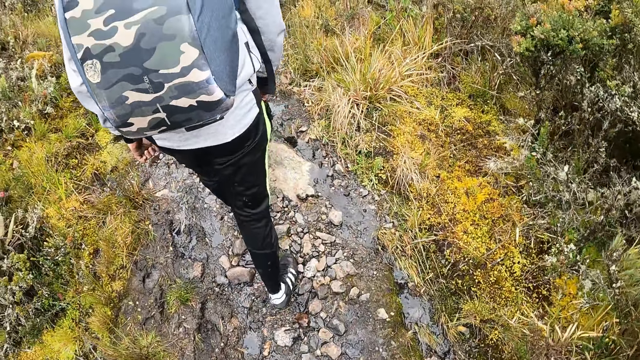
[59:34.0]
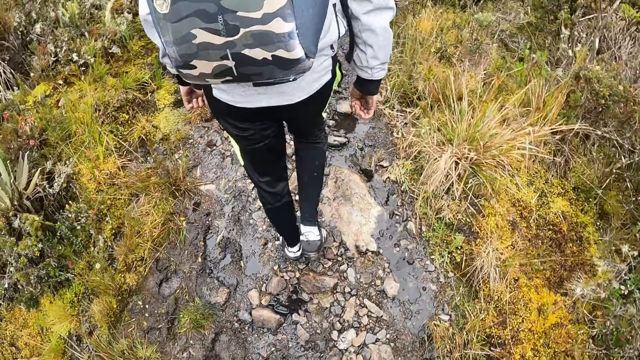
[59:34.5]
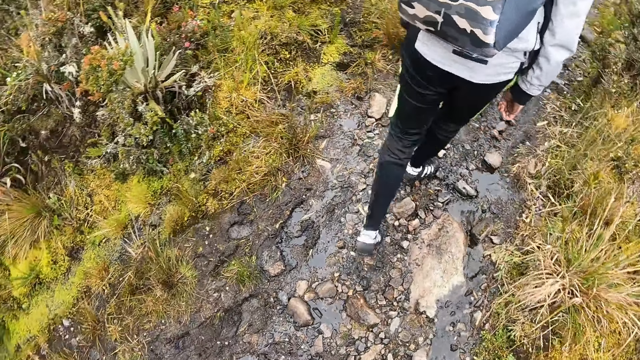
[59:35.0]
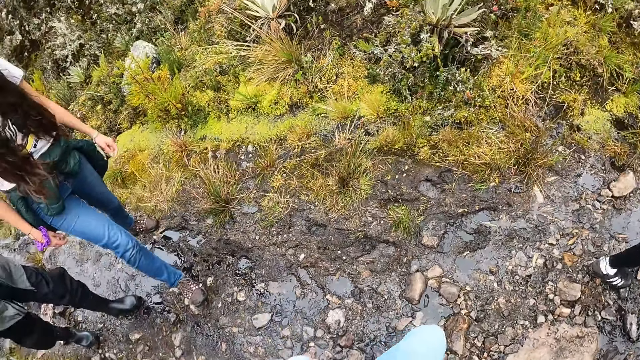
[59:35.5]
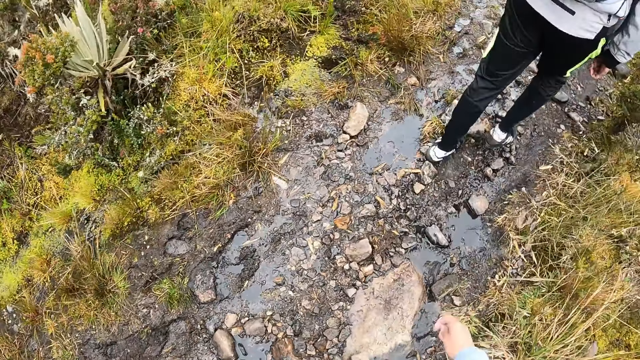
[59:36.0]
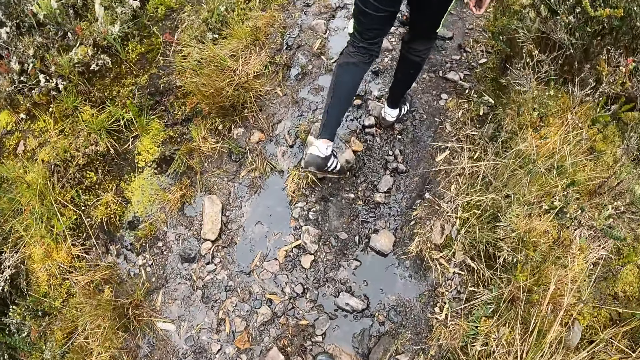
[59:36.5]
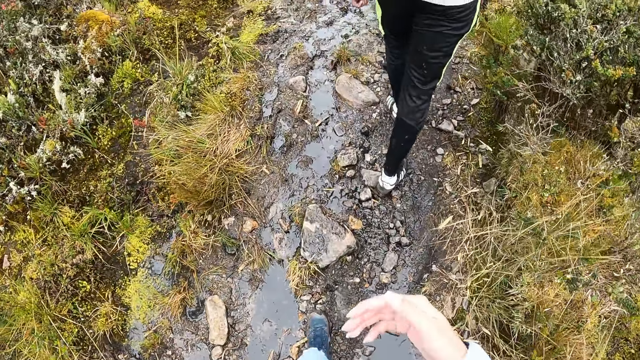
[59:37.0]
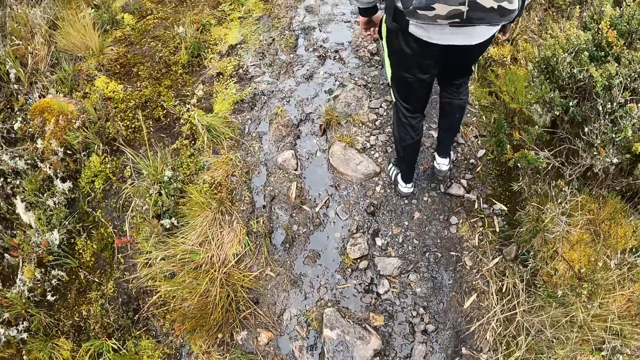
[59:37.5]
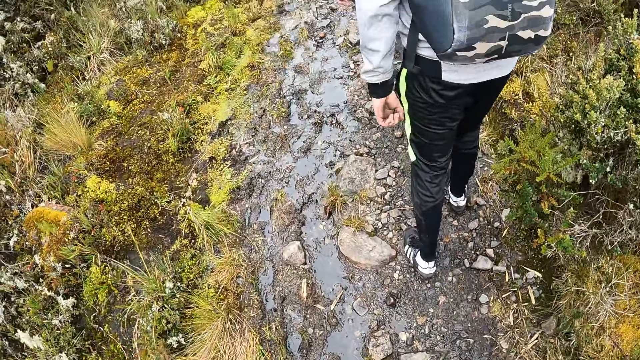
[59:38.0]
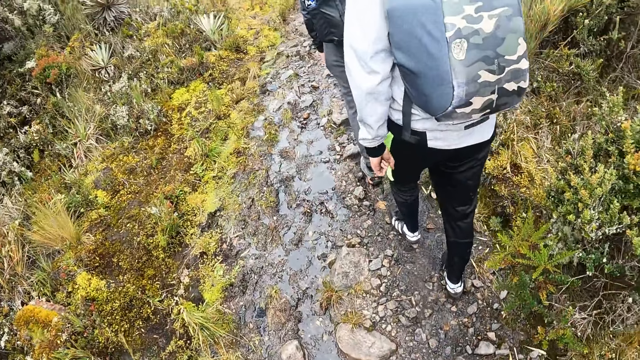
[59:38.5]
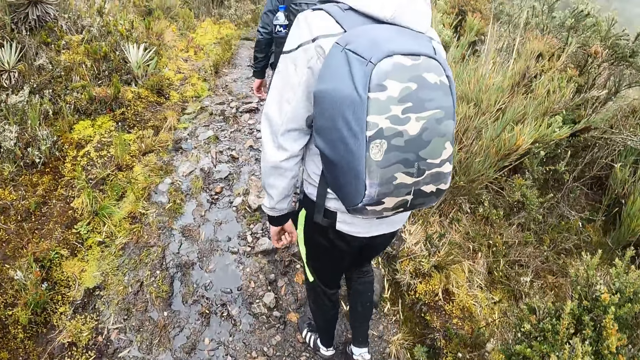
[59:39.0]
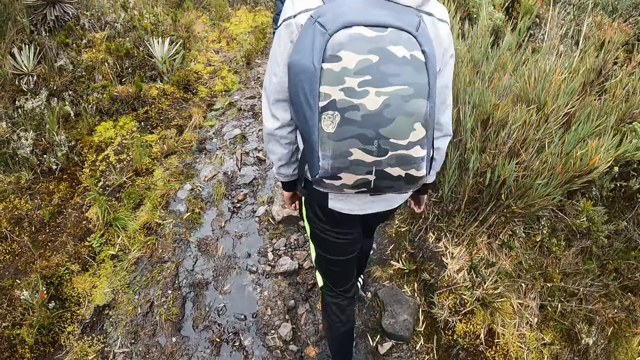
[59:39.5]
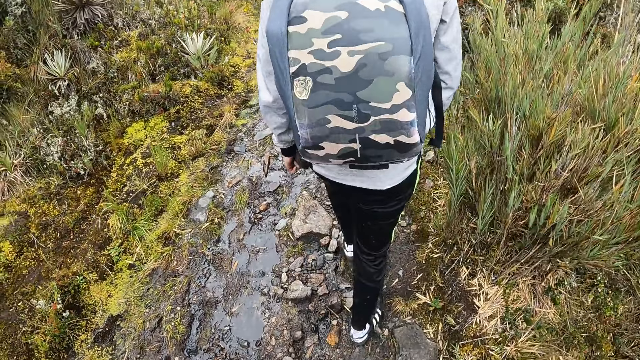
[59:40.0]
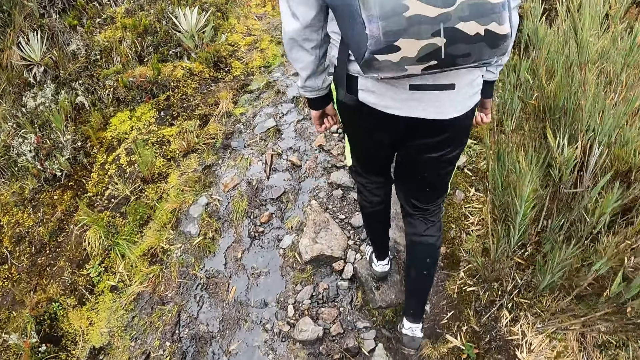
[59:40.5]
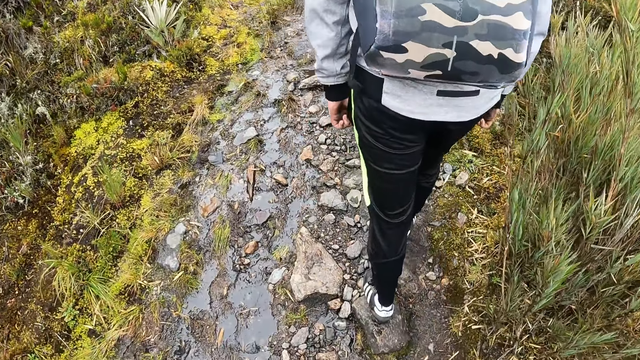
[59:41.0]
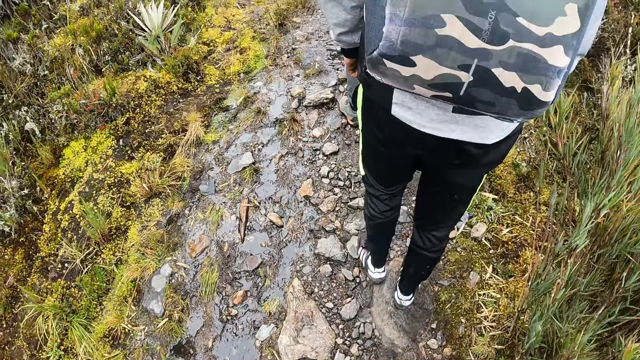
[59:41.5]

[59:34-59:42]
The camera wearer looks around. They hike the mountain.

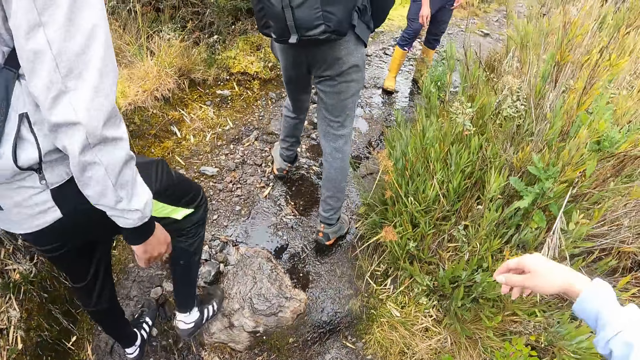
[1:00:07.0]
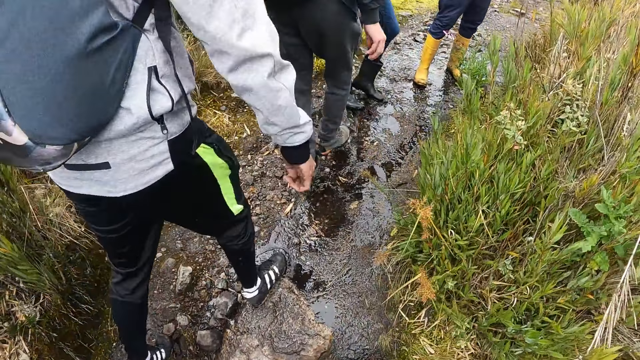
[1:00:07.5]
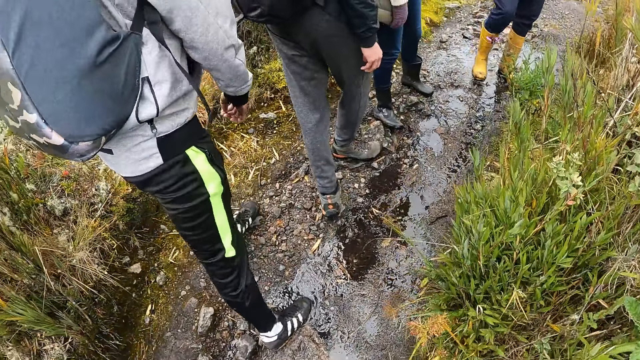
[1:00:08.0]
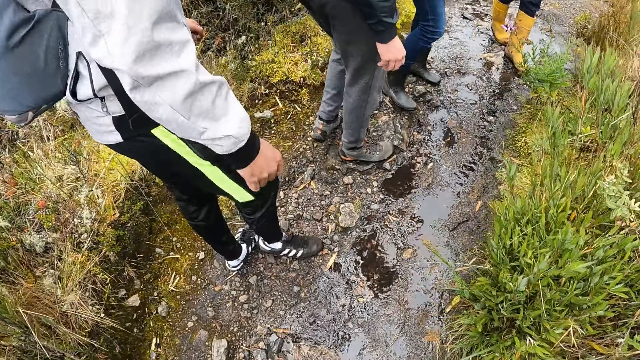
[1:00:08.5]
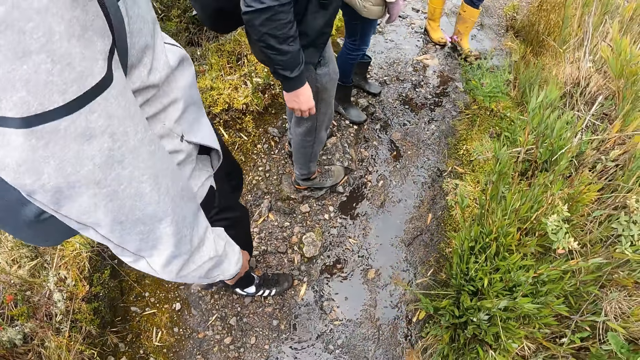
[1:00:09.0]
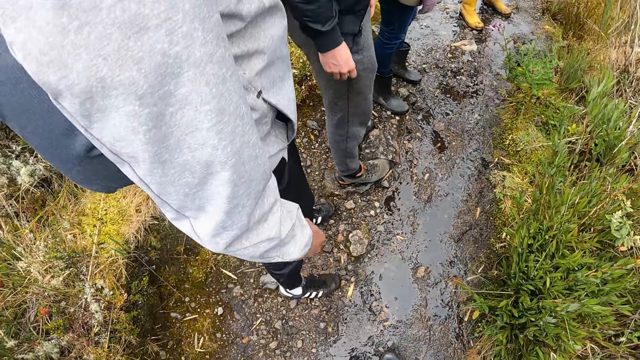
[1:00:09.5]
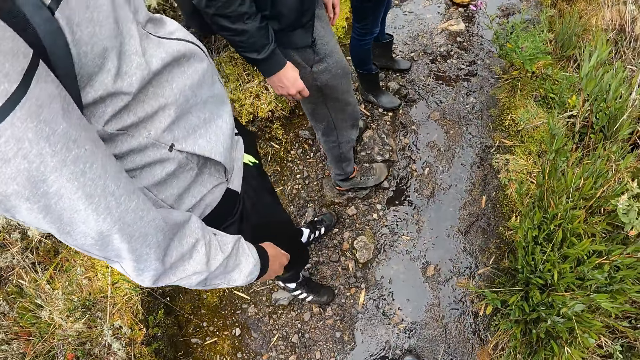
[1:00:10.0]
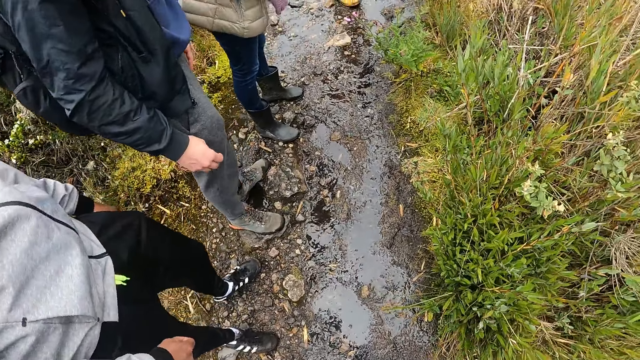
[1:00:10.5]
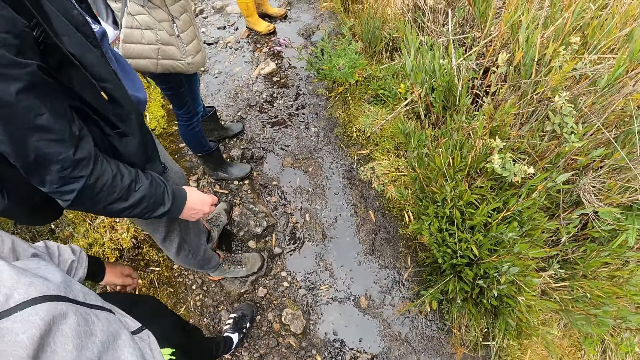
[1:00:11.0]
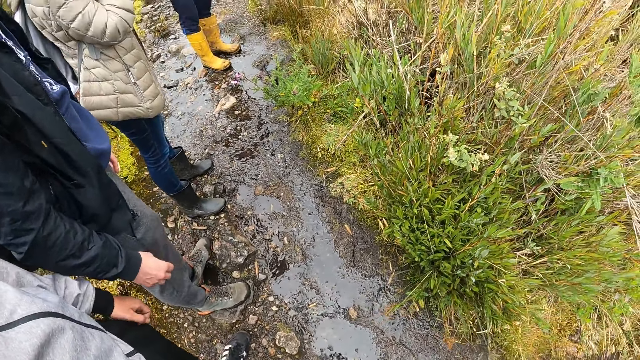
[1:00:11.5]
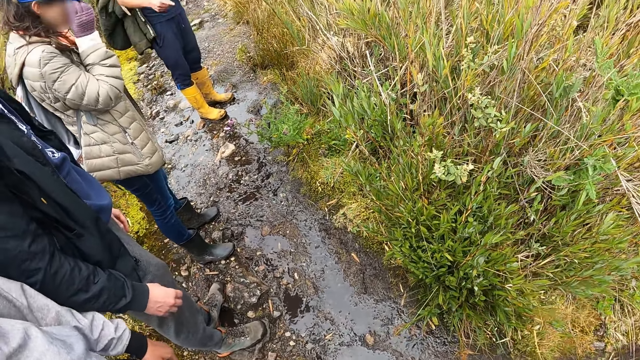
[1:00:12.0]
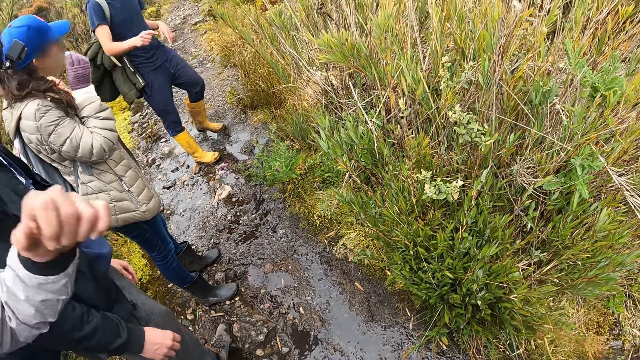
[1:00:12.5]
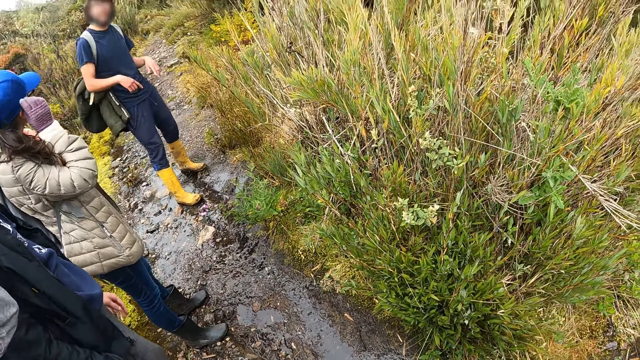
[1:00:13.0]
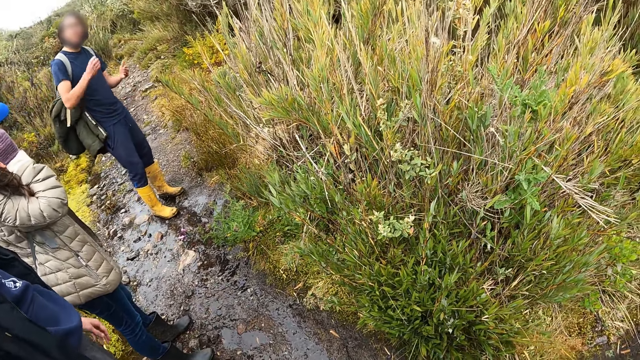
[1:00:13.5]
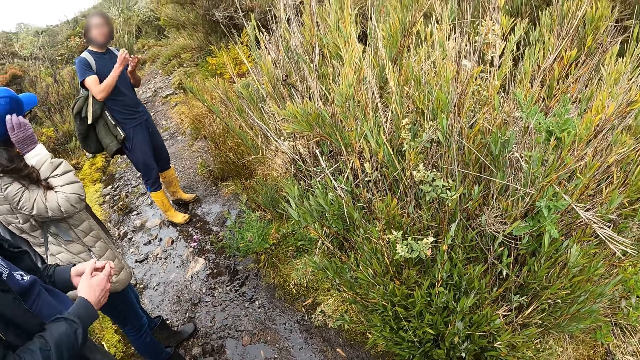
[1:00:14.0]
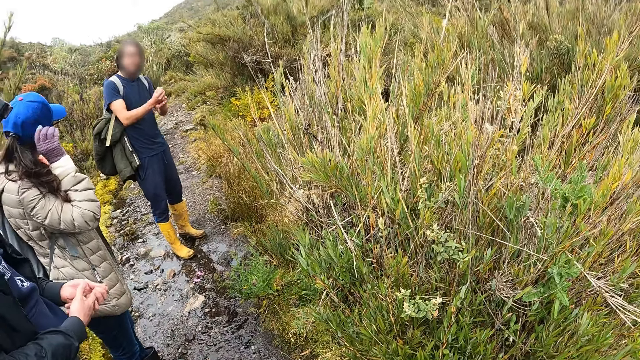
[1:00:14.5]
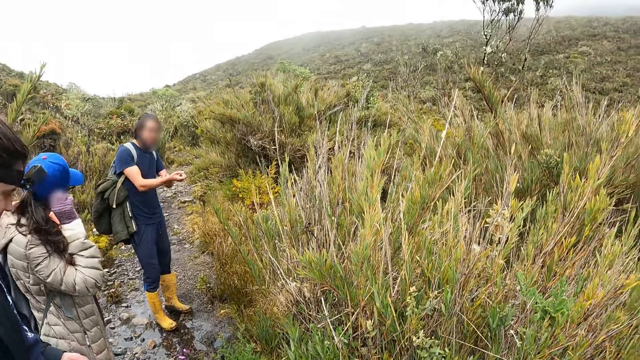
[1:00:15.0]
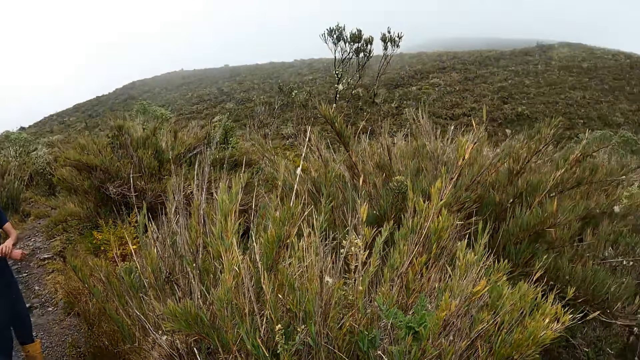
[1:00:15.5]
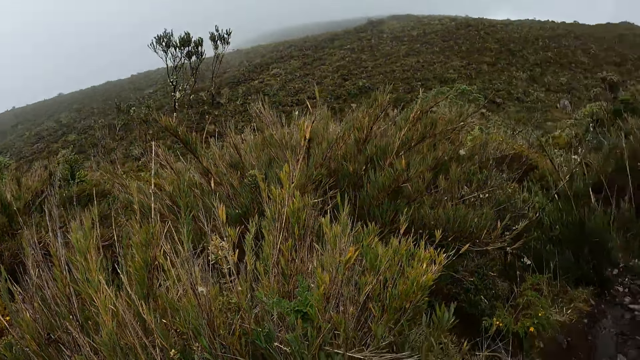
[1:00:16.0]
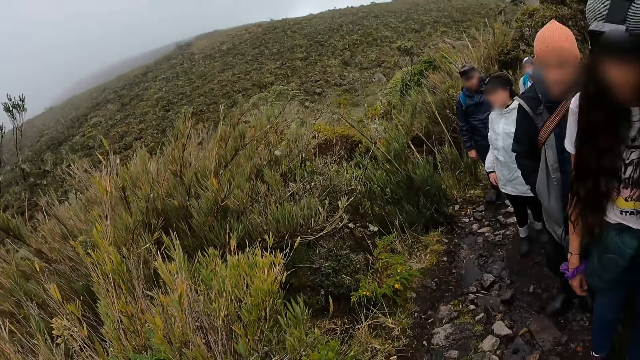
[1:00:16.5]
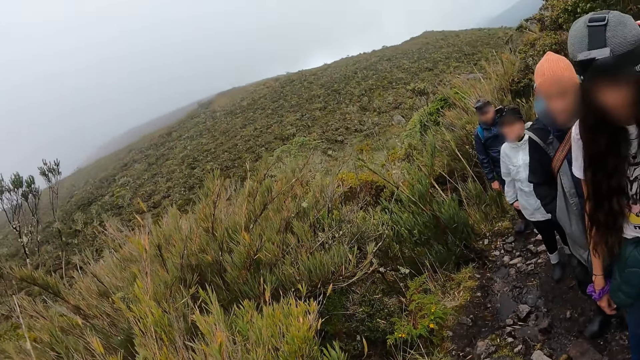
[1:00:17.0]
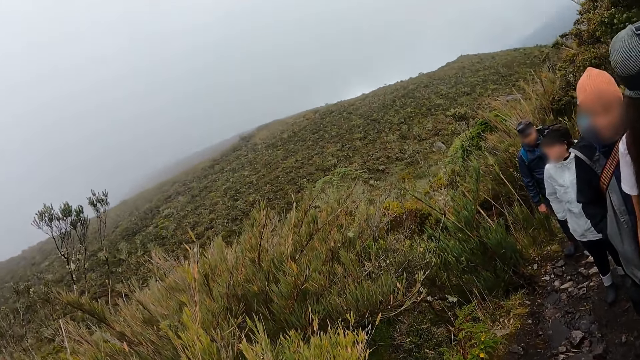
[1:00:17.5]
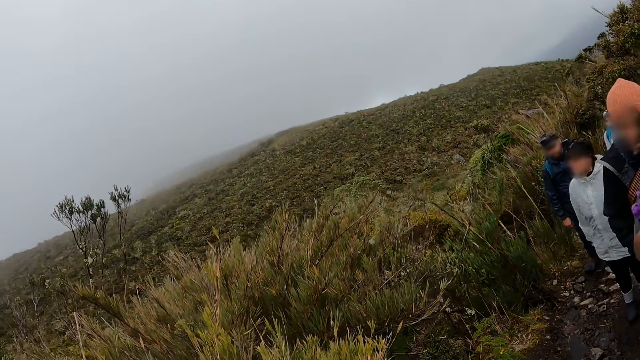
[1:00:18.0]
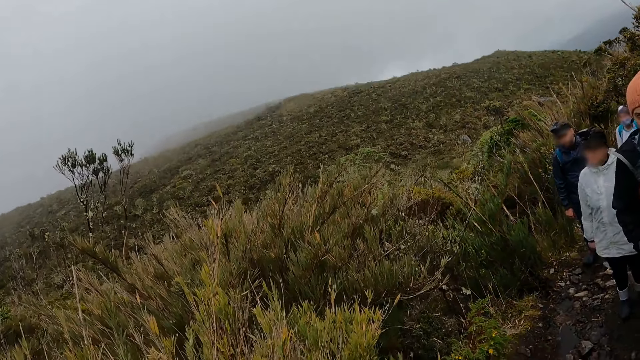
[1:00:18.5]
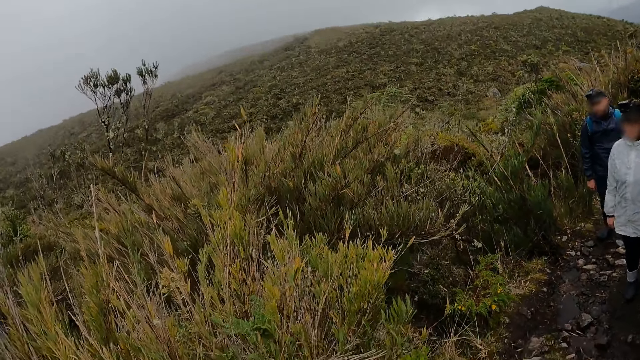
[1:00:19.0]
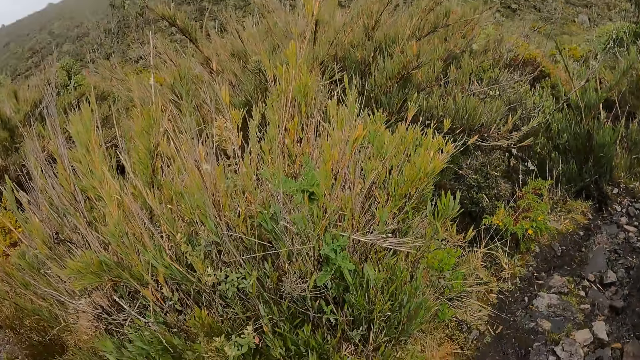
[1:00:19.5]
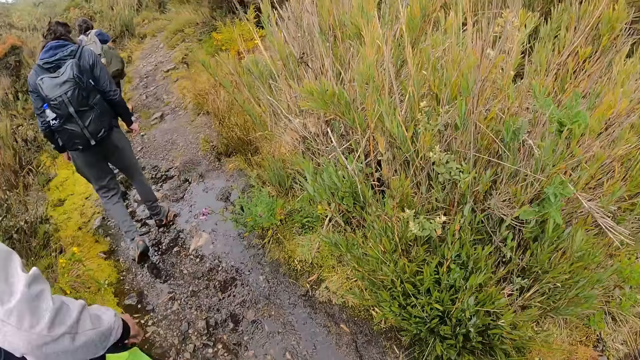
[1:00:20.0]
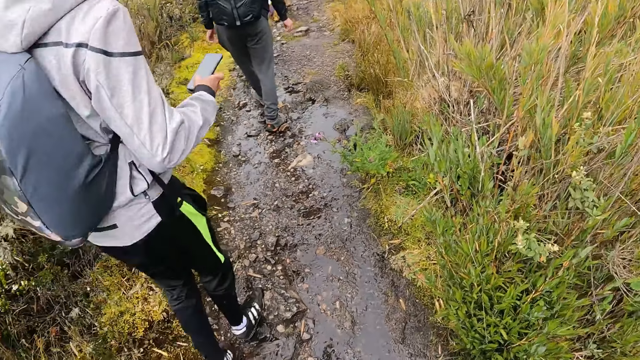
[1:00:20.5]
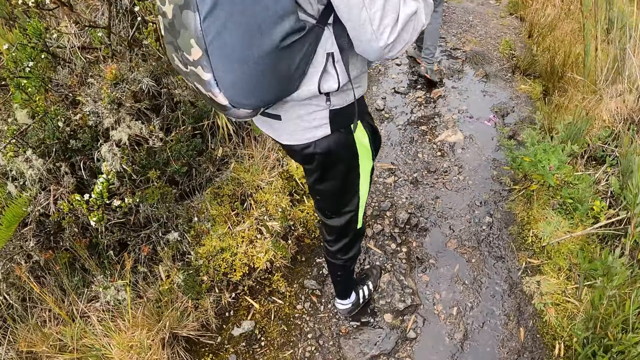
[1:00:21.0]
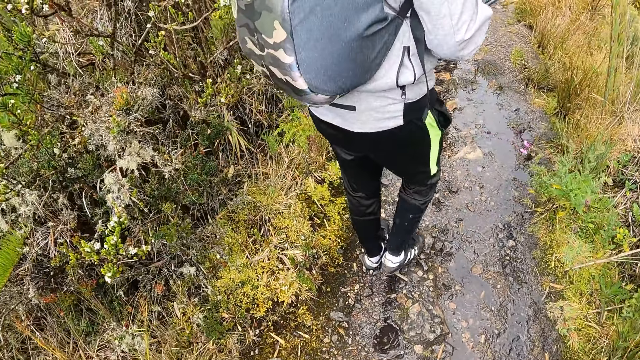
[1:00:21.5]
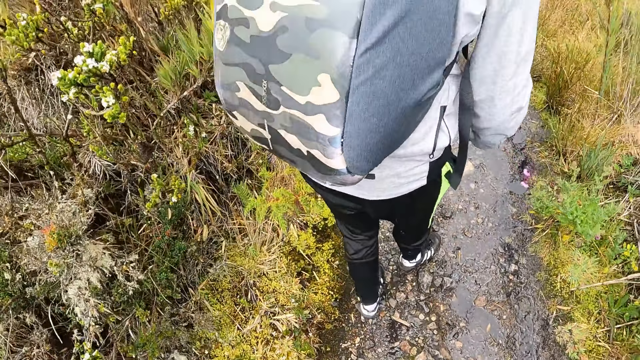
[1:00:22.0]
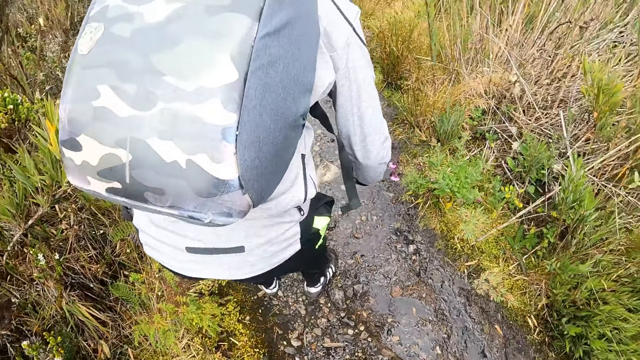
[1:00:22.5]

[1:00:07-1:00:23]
The camera wearer interacts. They look around. A man interacts with the group of people in the forest. The camera wearer interacts. They look around. They interact. They look around.
